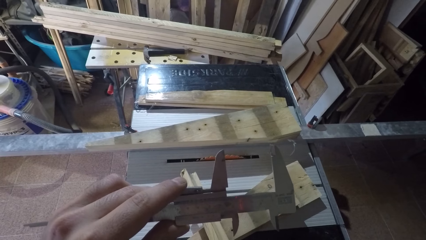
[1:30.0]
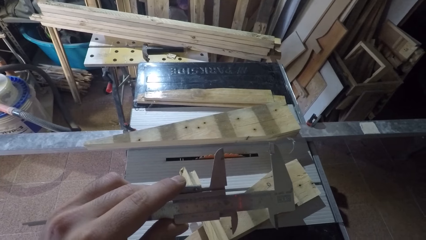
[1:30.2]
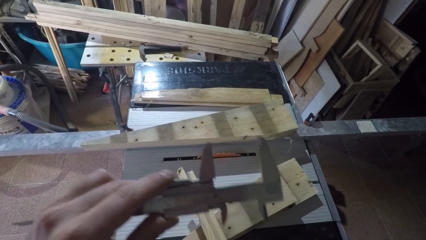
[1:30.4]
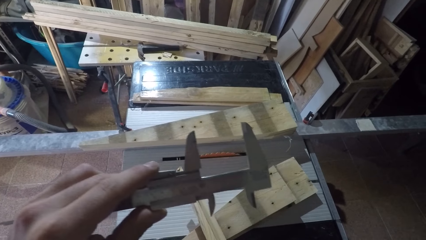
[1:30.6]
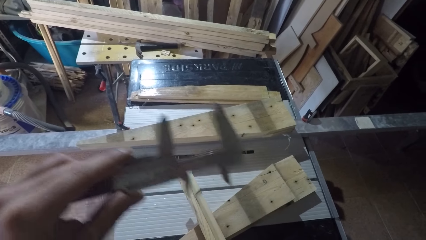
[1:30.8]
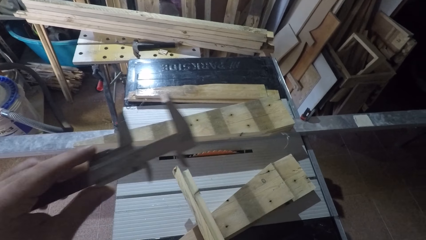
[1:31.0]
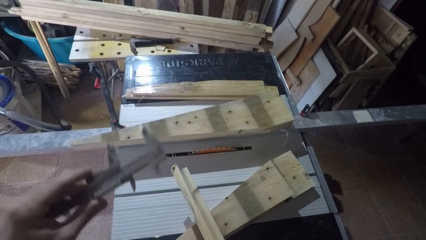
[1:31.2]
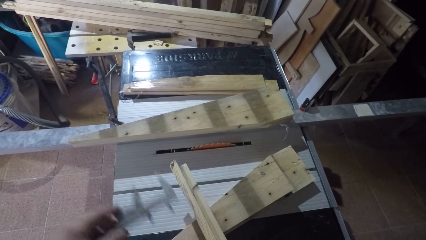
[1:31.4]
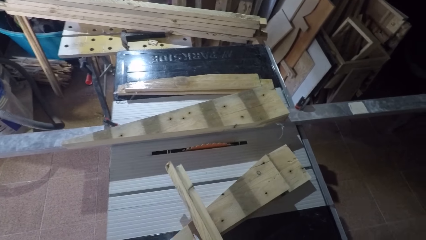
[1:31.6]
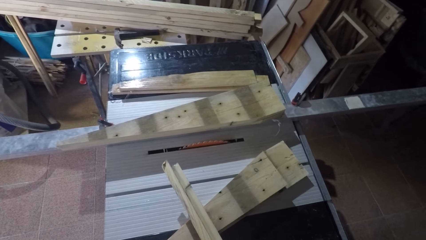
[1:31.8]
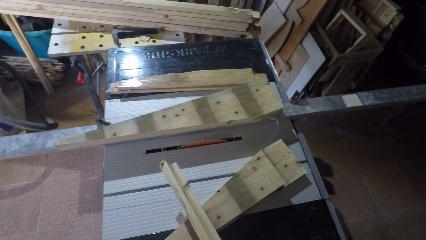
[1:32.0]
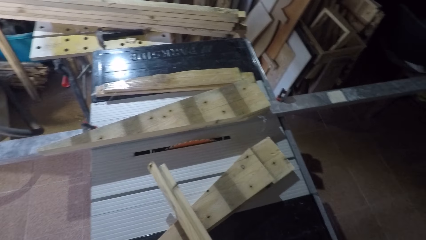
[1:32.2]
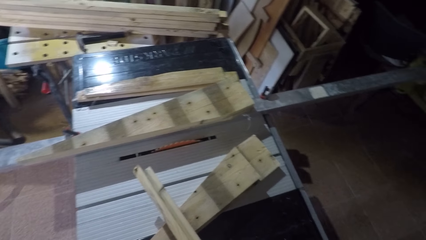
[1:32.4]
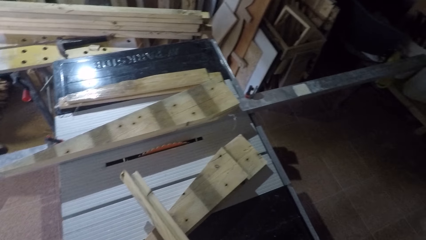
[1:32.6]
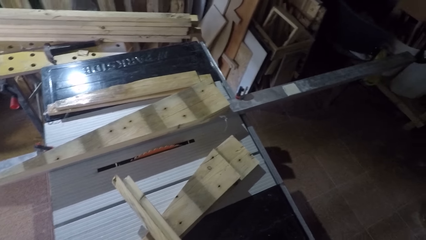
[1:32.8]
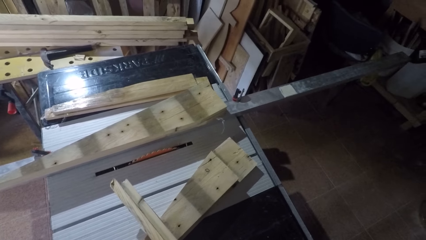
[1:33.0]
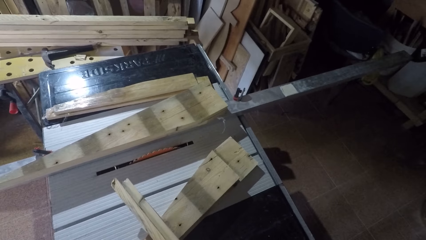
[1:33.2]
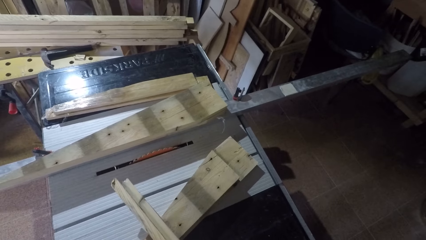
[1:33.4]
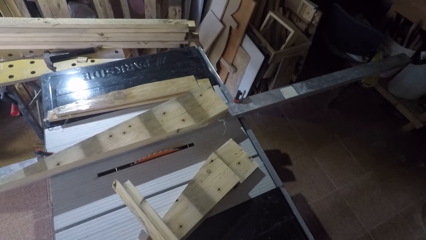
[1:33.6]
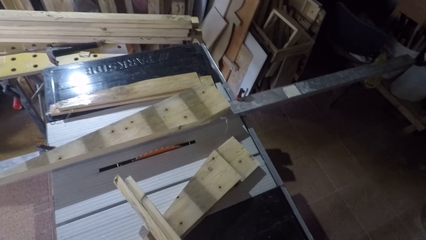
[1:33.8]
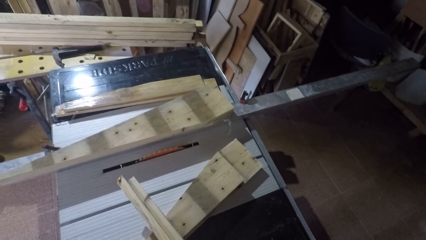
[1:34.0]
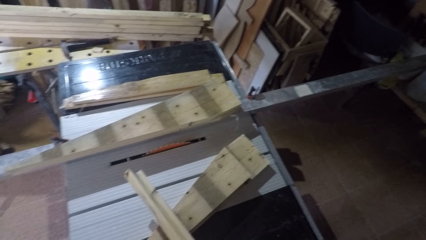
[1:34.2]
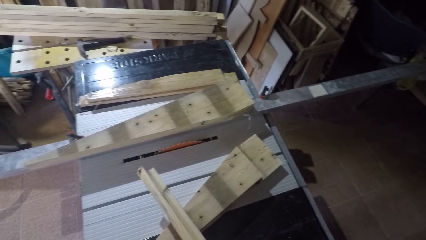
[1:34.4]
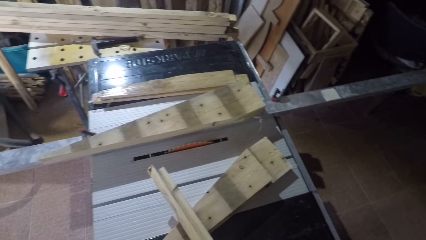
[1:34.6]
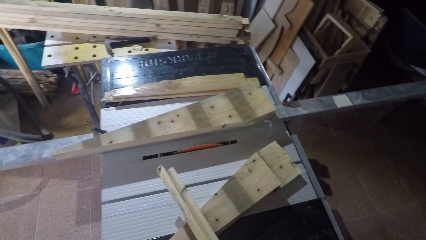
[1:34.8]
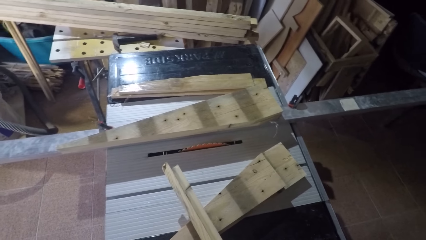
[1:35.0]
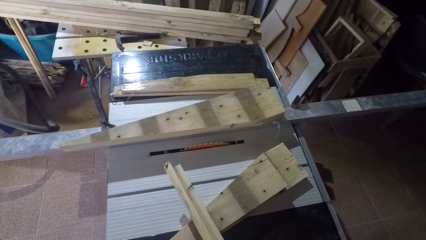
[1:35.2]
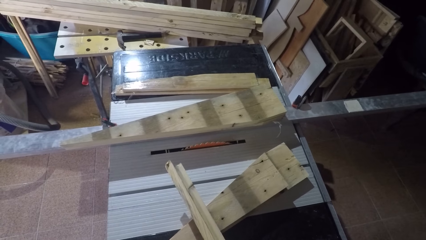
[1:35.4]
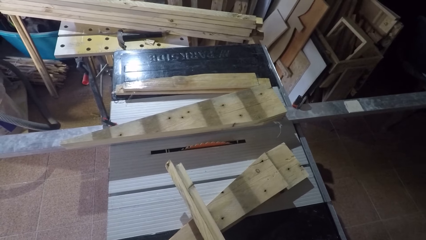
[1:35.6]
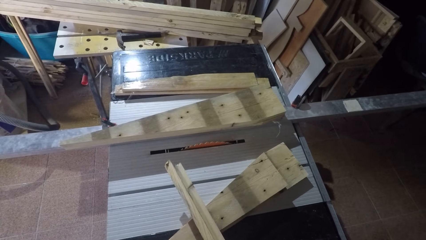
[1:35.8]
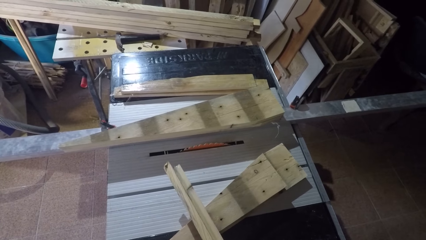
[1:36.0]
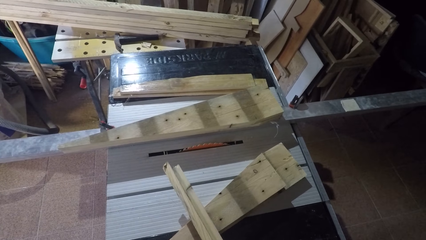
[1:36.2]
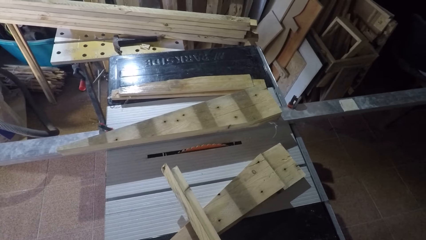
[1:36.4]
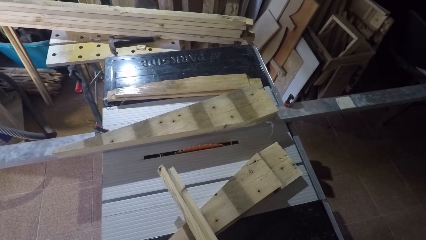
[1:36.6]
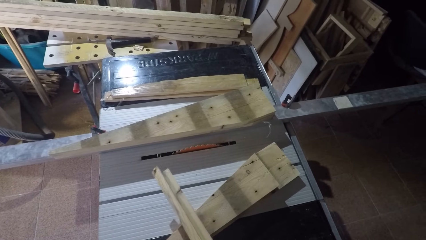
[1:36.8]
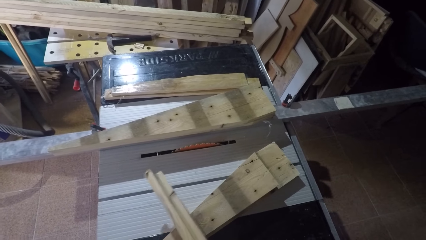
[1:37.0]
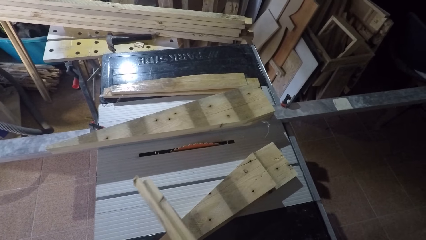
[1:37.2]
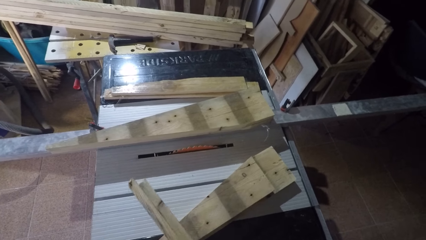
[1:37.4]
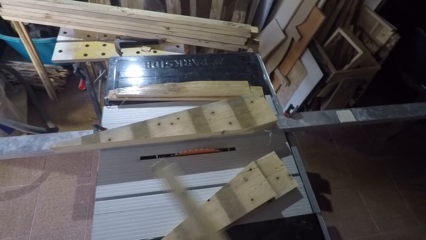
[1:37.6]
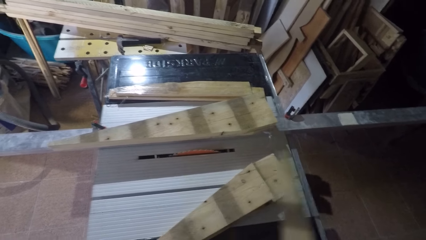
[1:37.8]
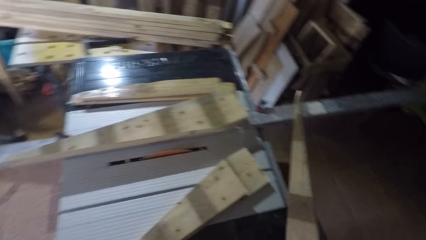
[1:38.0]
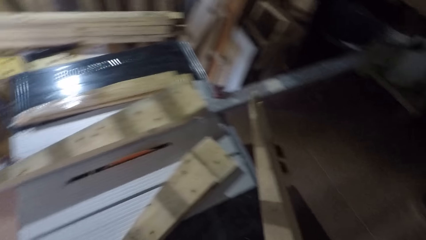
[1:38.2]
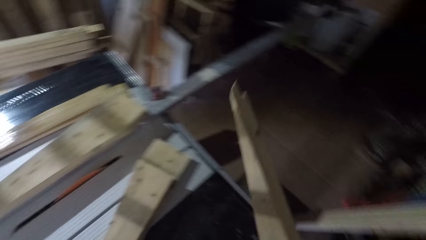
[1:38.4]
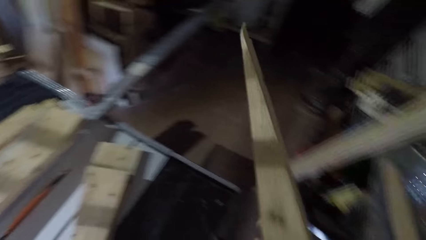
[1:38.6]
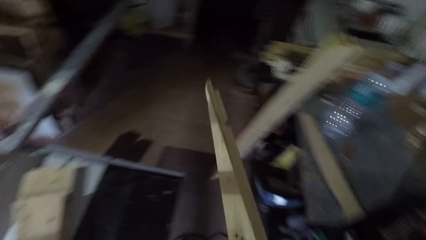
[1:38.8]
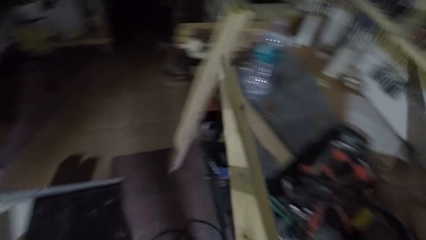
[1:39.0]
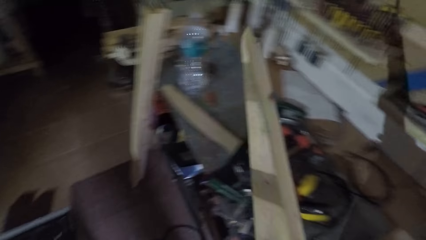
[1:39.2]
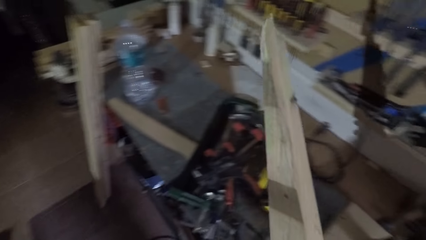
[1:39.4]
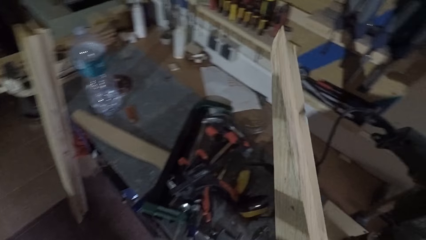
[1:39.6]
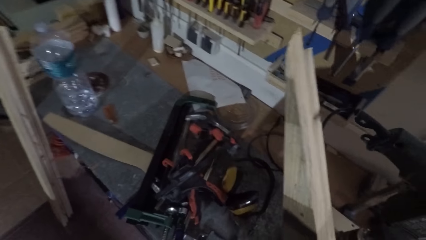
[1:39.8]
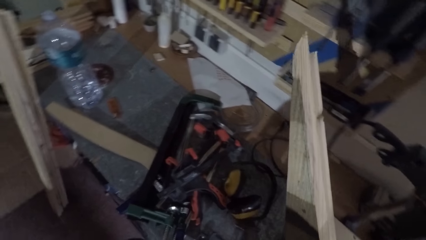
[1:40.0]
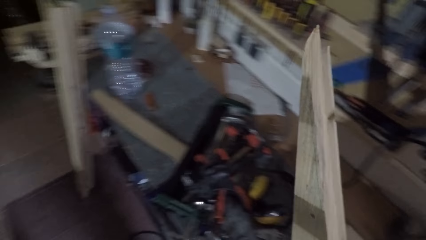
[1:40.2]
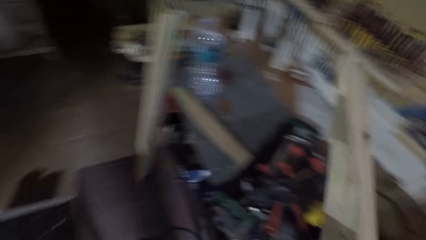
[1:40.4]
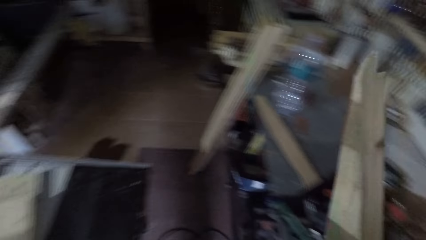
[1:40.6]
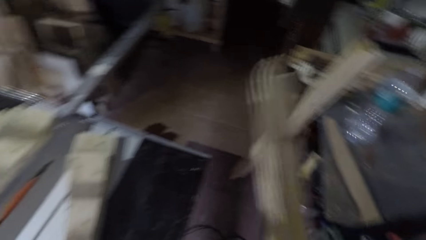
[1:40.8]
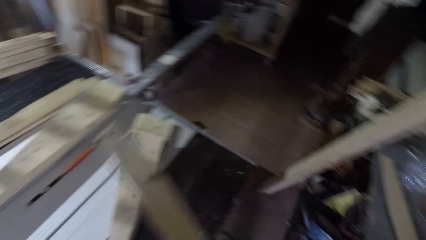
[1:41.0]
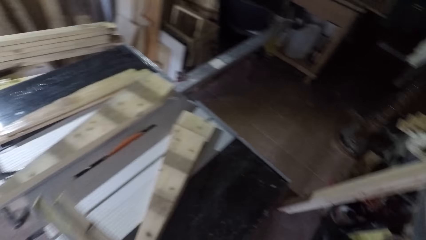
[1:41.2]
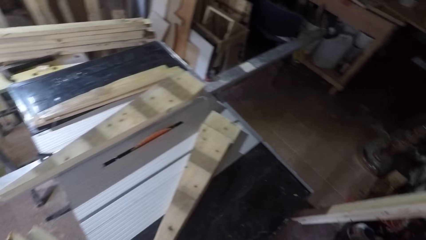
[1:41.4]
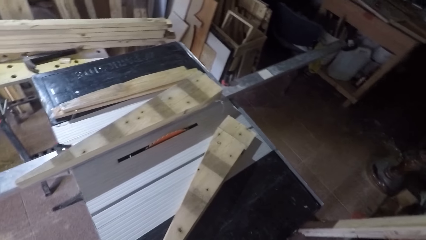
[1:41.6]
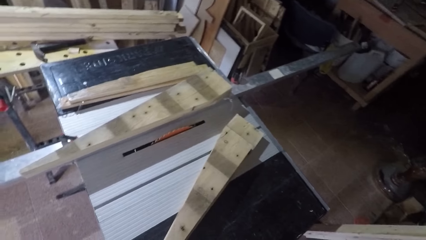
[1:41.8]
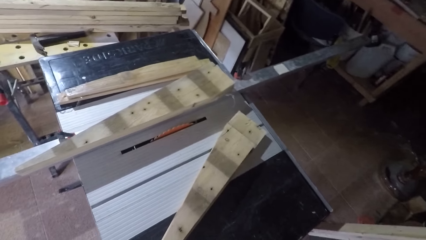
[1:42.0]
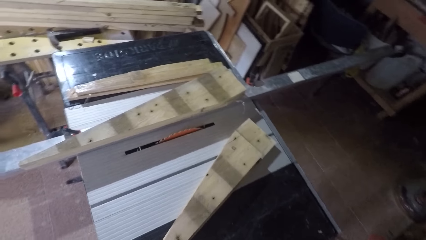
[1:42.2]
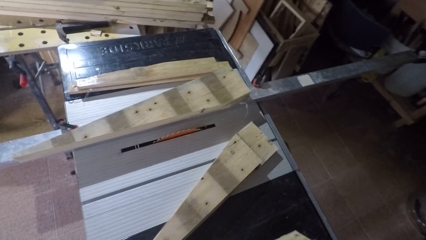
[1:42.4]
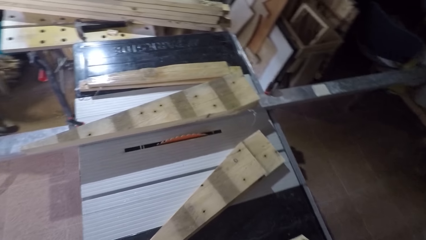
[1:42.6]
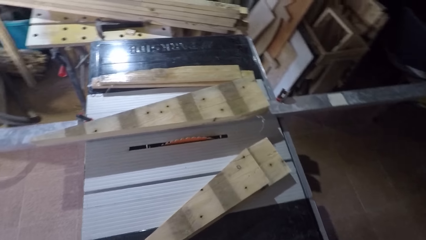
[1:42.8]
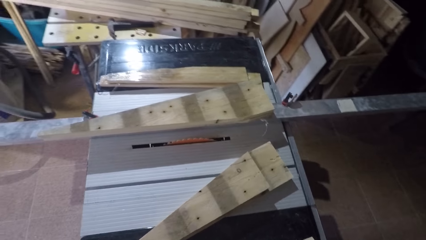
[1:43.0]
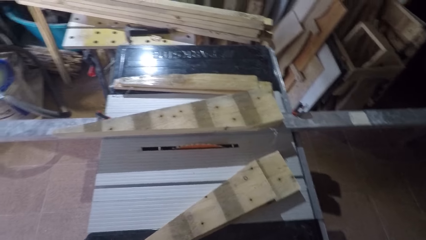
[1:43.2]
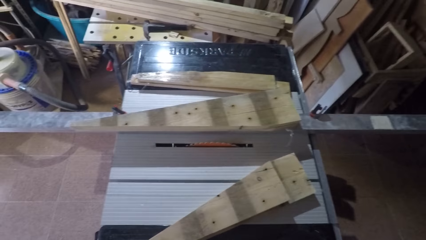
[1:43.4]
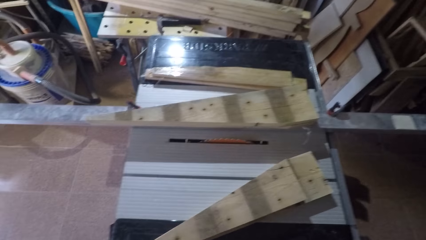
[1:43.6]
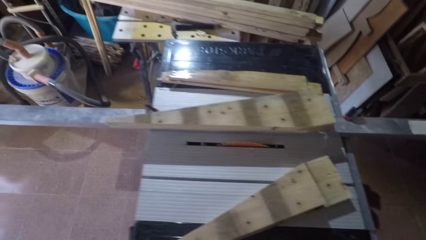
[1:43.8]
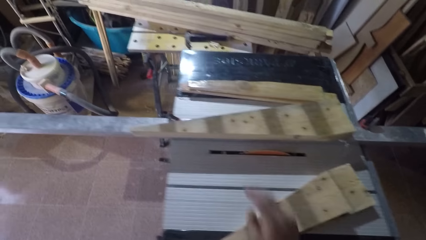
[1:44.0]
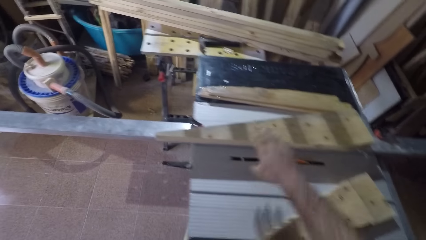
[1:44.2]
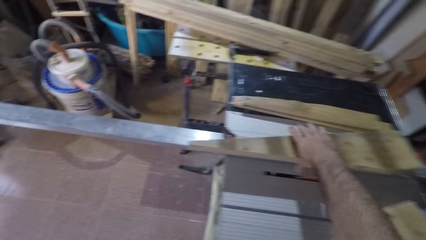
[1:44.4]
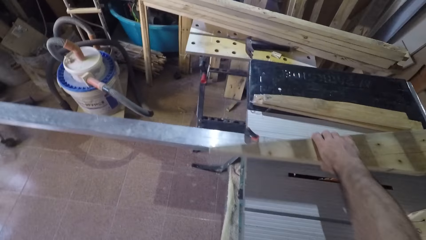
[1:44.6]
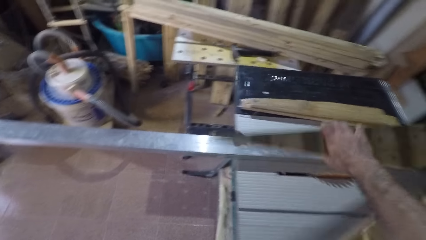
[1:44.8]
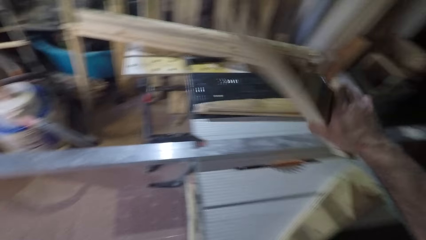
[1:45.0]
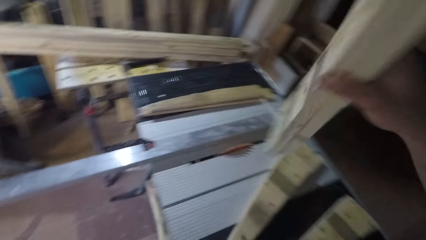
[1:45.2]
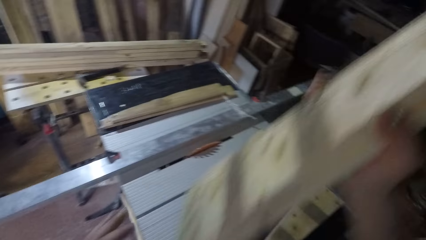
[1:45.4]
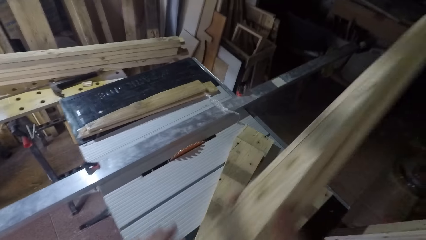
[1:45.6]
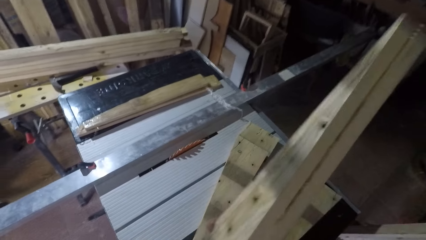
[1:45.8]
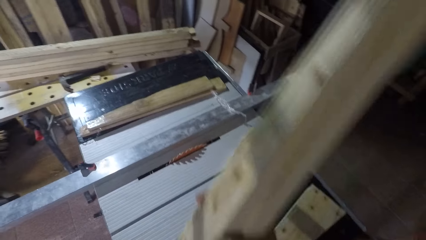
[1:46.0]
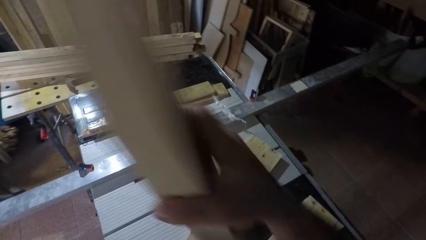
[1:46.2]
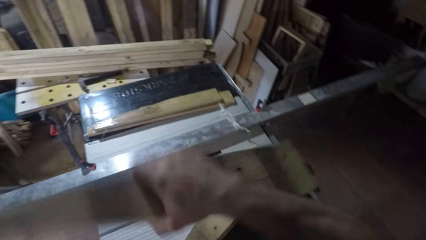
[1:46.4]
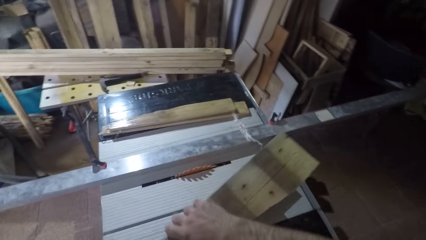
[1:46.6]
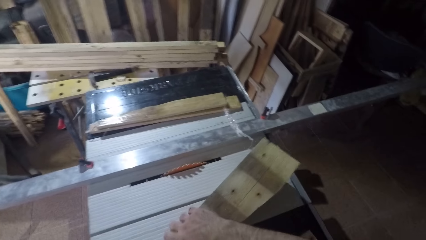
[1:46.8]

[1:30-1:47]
The camera wearer puts the caliper on the table. He picks up a piece of wood from the table with his right hand. He drops the piece of wood on the saw table. He picks up a piece of wood from the table with his right hand.
